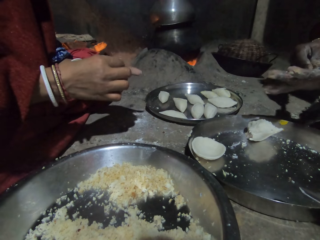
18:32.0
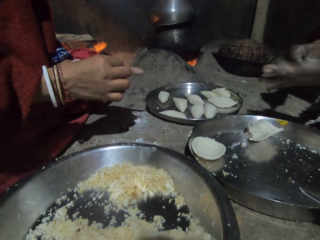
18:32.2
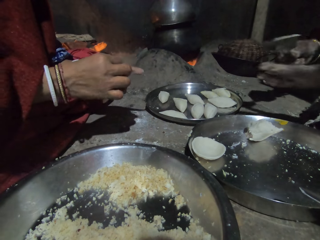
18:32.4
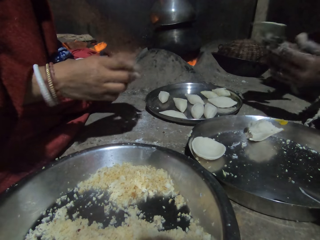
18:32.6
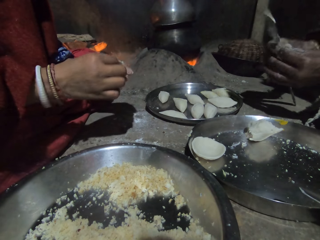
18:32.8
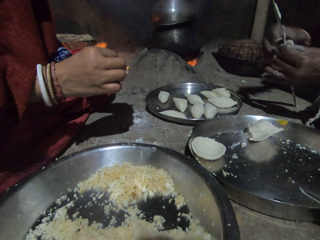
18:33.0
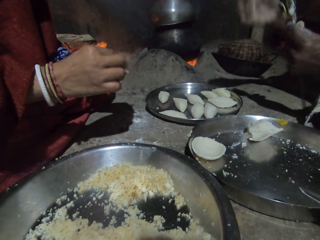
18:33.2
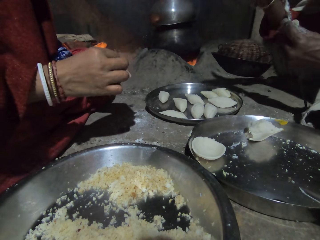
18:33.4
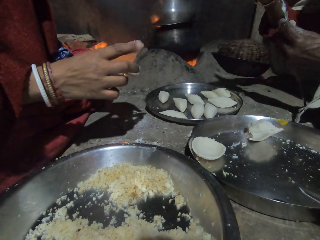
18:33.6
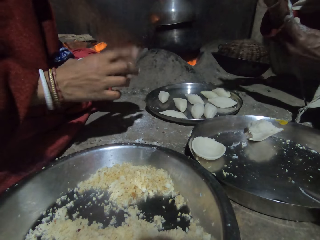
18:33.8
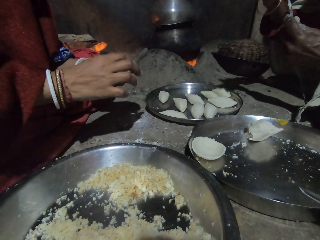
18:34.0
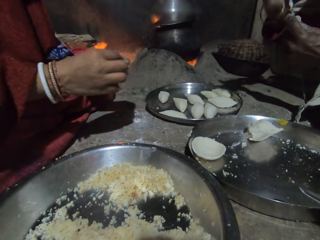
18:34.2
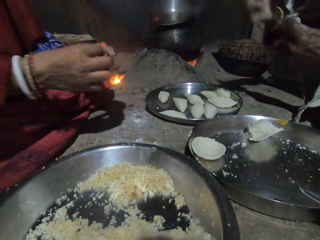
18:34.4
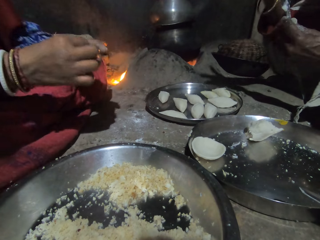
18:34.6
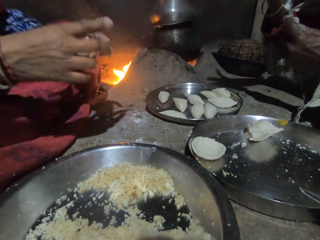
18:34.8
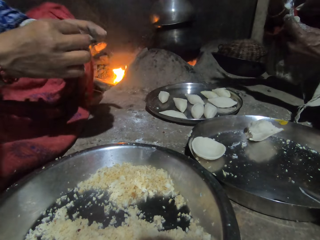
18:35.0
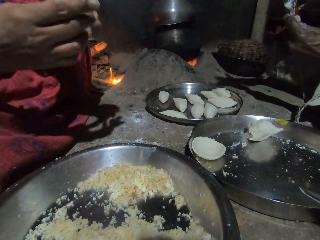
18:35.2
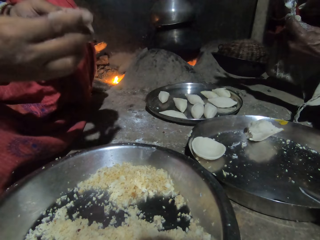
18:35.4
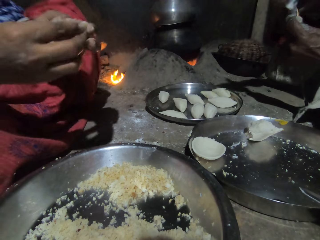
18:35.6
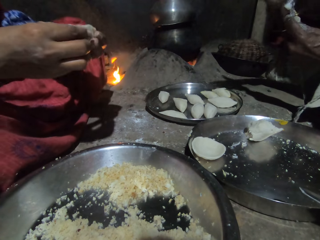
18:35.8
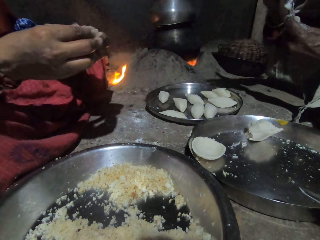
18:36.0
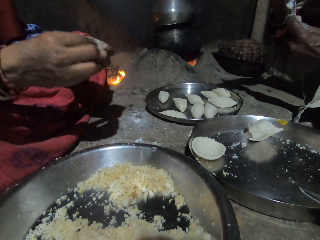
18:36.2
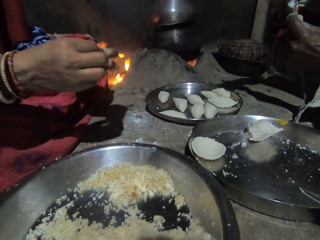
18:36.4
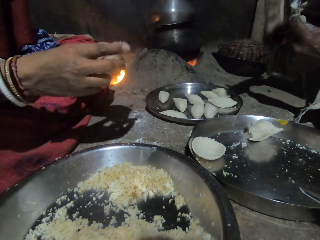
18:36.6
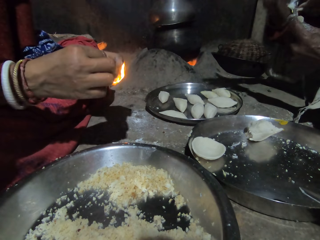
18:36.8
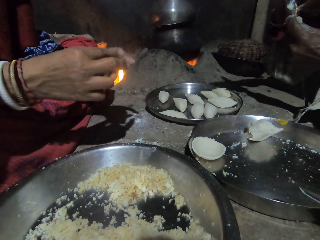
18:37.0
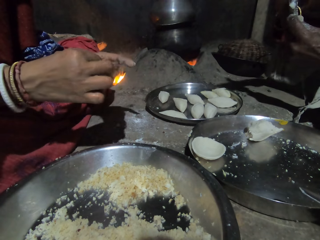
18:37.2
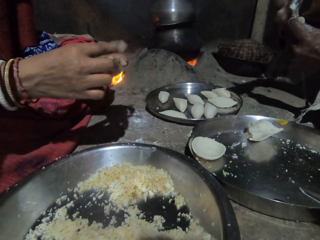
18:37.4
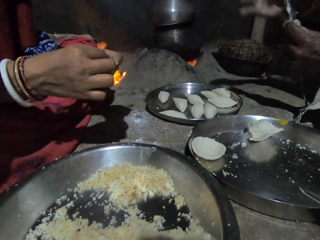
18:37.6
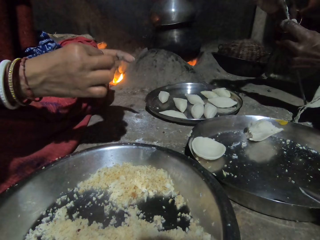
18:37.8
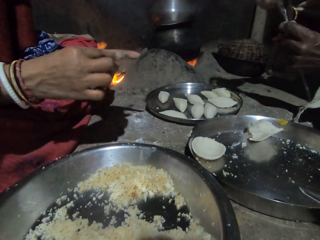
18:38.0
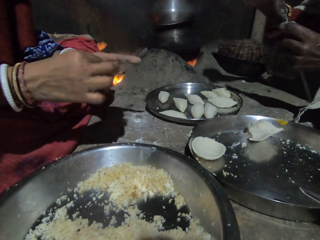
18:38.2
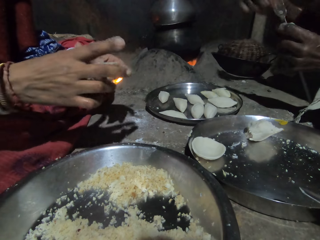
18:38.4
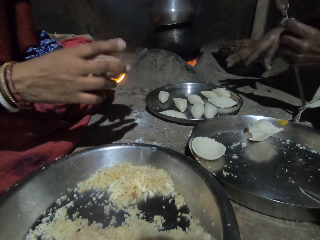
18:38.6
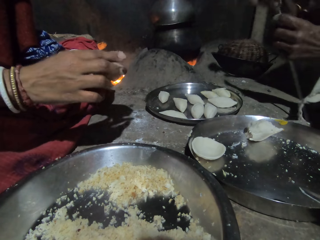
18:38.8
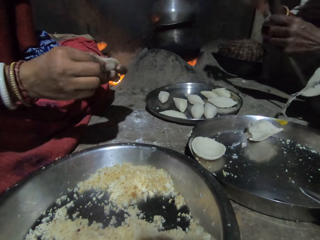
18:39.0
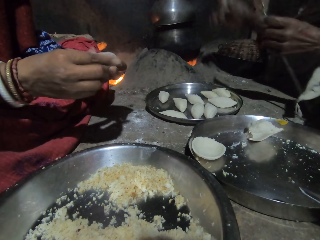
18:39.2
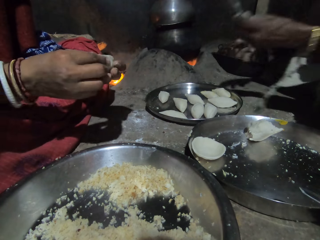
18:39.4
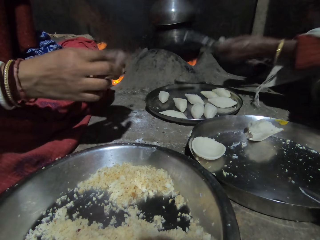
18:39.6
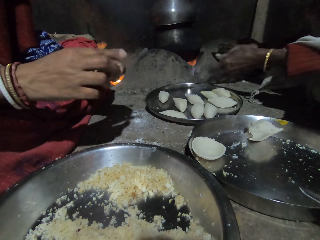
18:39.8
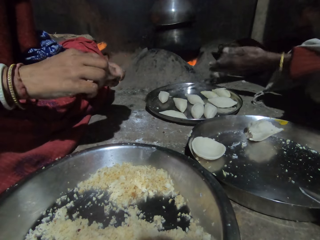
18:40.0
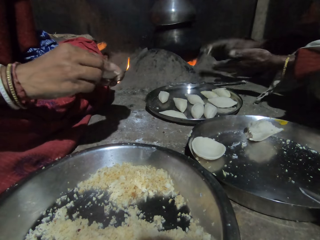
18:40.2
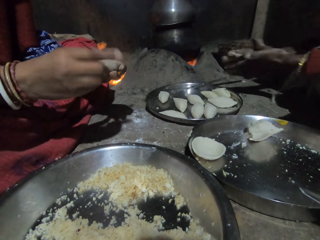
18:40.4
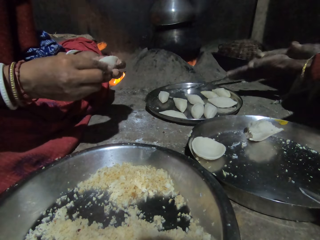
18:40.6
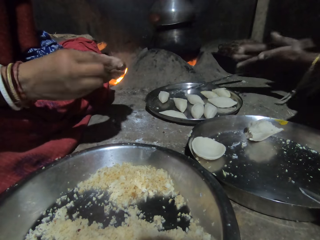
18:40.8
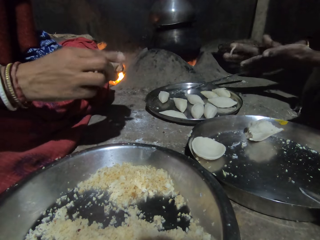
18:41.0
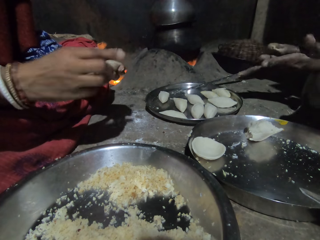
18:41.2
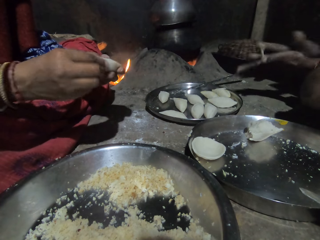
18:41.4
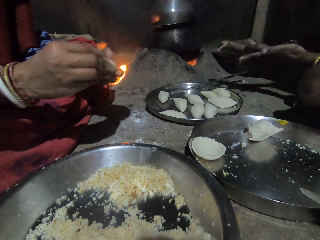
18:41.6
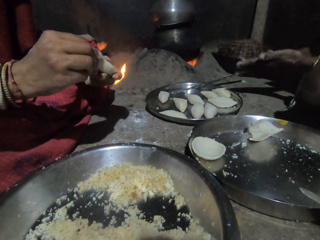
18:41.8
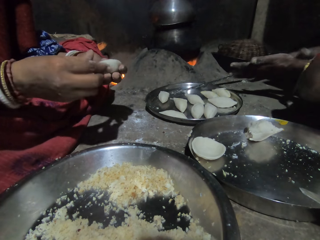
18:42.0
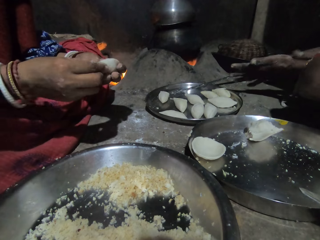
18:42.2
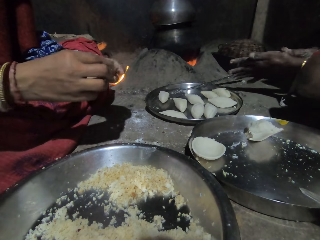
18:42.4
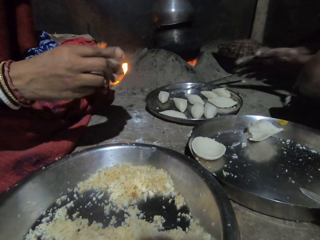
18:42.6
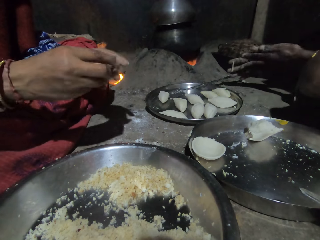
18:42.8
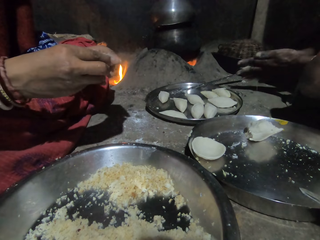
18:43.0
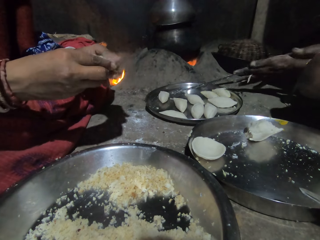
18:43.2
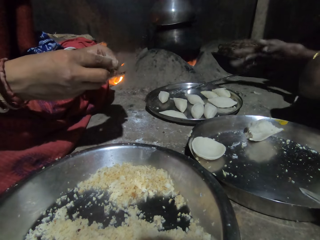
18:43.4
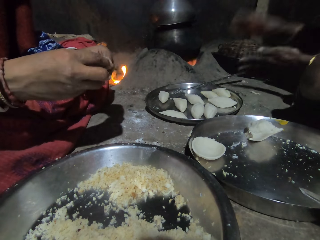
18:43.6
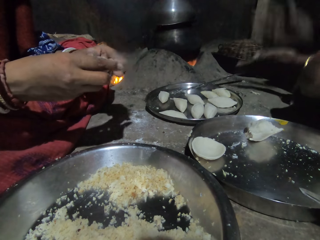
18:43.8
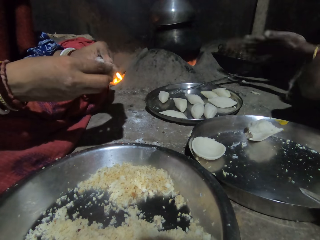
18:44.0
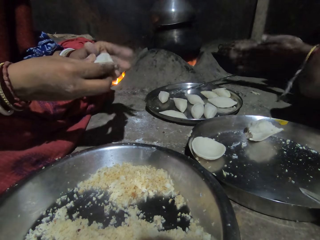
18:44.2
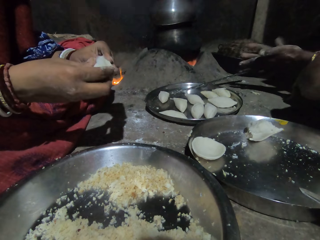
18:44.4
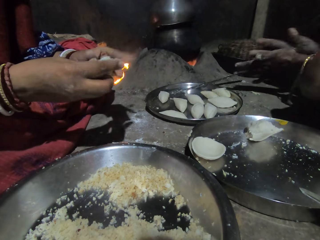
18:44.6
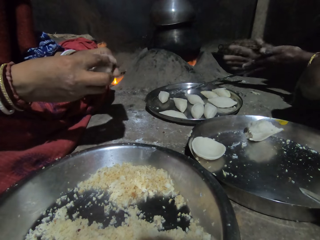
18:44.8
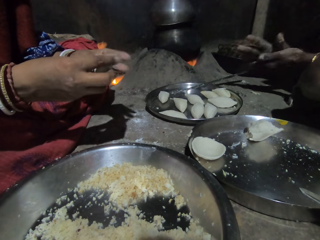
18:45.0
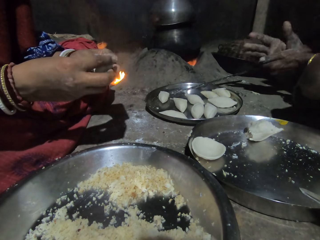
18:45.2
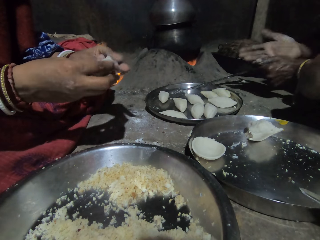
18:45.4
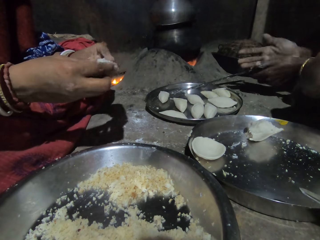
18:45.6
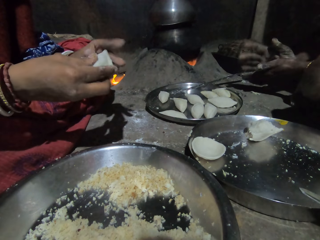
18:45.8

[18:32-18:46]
A person holds a spatula with the left hand and removes extra dough from the palm. The camera wearer talks to the person. The person drops the spatula on the tray and rubs his hands together. The camera wearer molds the dumpling with his hand.

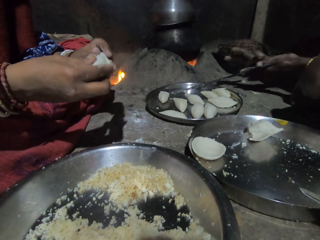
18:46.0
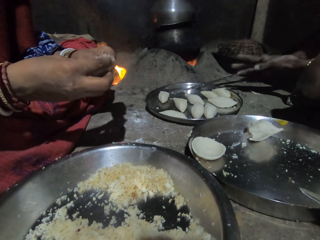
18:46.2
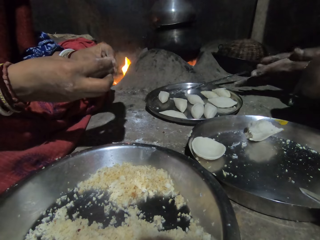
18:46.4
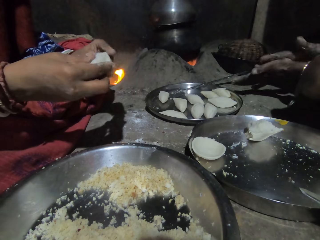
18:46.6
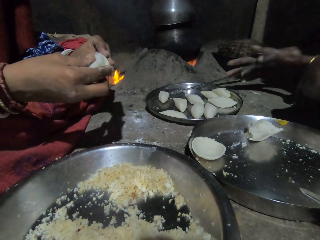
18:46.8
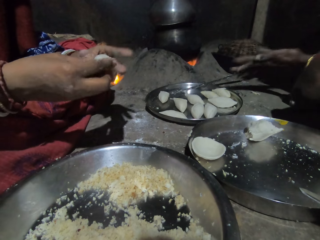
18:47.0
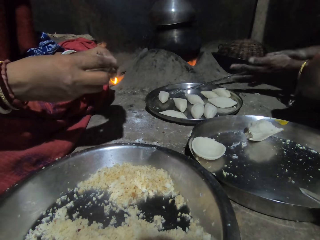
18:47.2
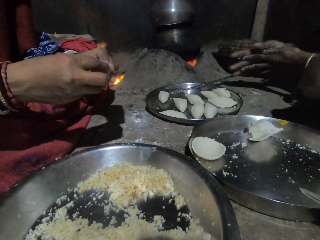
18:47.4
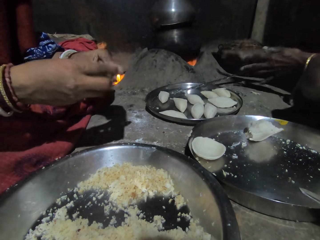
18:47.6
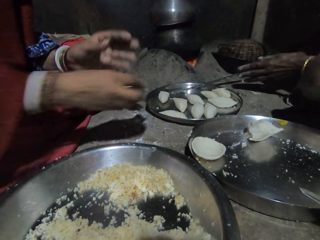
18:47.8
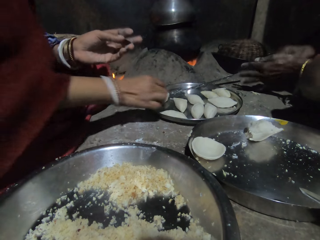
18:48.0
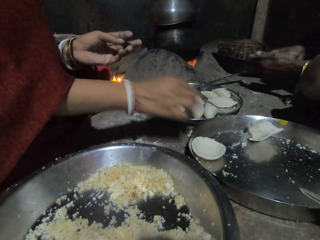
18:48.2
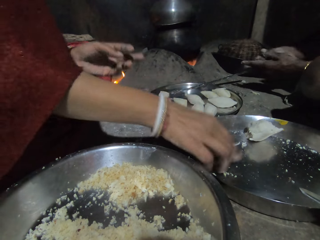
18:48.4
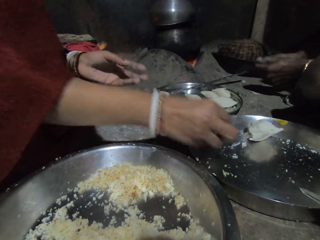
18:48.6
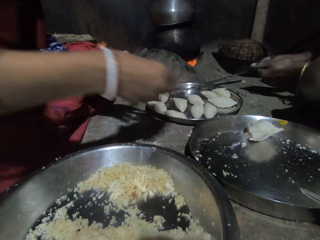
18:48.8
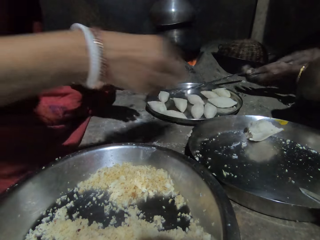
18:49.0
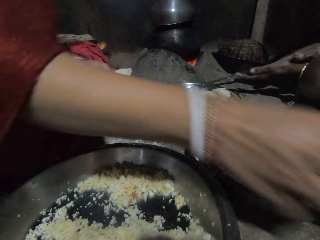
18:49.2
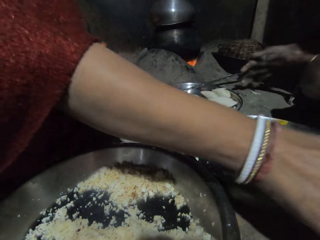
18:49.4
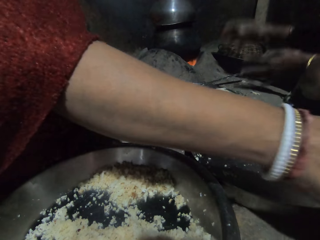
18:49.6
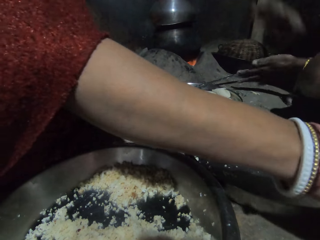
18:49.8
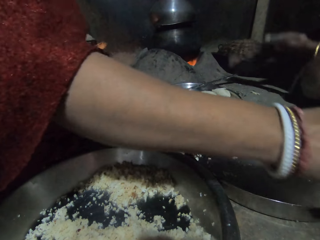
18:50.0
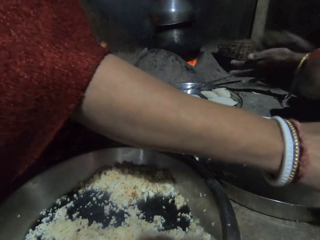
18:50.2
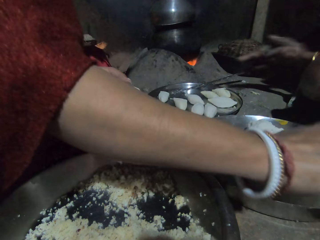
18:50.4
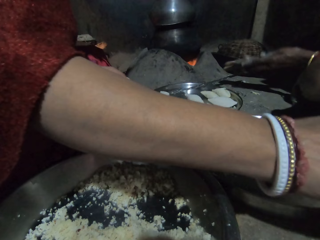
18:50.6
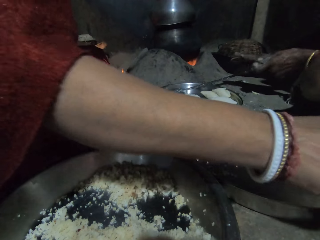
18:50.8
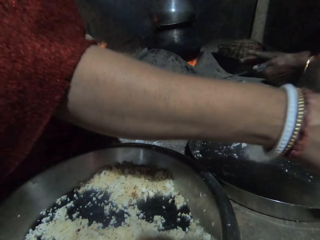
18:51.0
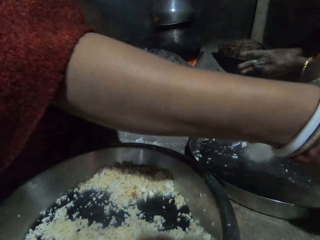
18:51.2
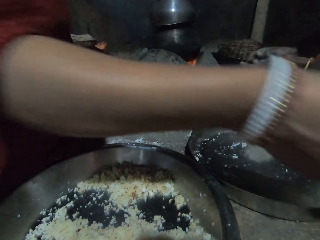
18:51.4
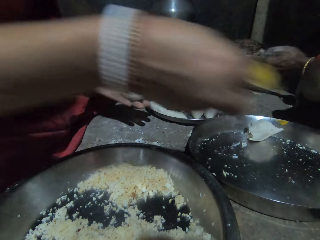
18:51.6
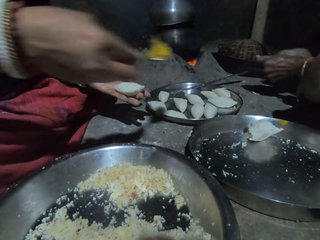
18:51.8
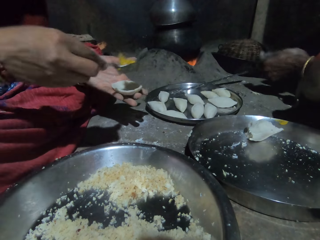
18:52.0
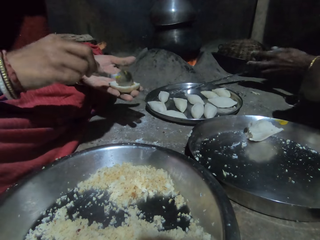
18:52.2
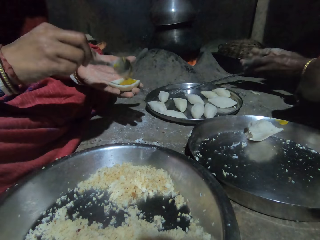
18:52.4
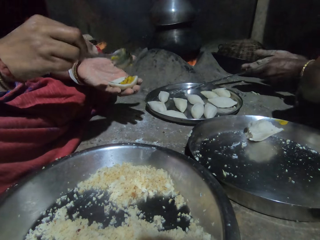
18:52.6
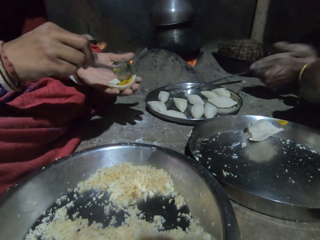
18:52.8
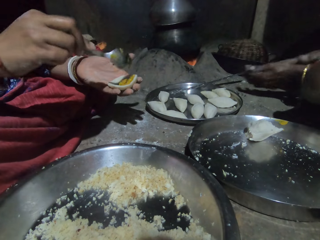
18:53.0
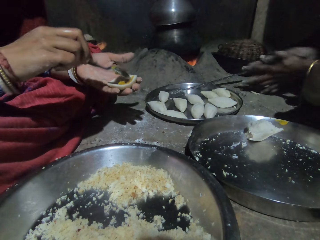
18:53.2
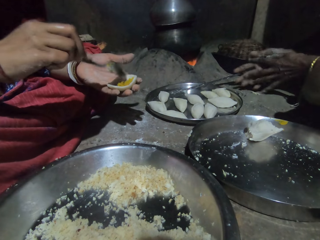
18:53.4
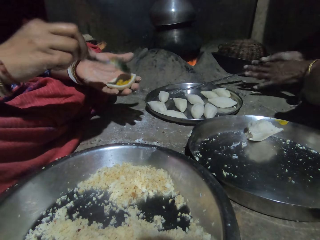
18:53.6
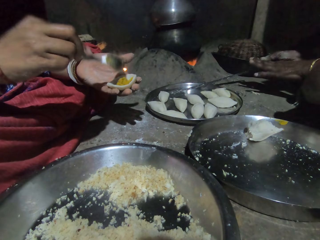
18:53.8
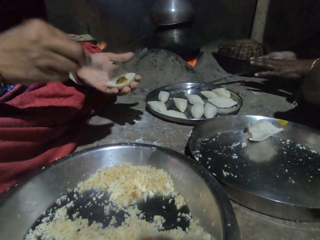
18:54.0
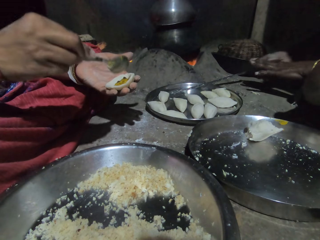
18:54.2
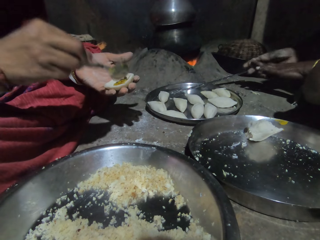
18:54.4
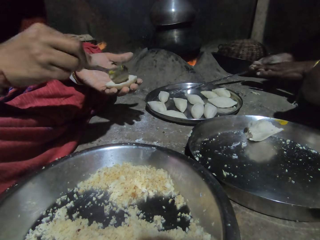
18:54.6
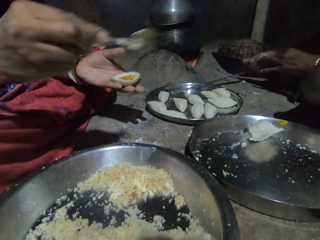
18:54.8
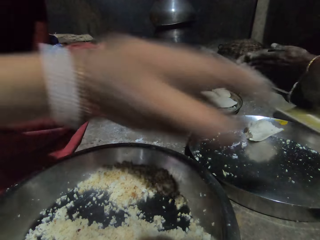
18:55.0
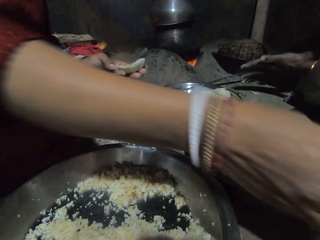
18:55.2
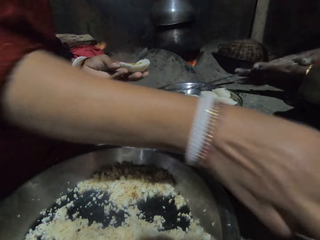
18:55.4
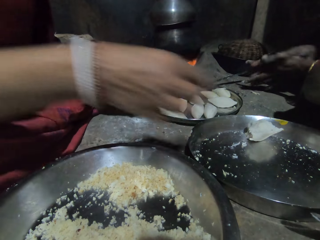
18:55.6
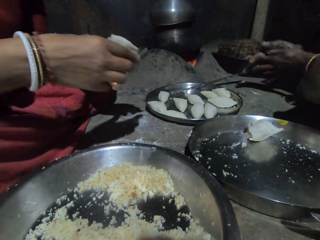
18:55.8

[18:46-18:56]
The camera wearer puts the dumpling on the tray. They pick a concave shaped dough and switch the dough to the other hand. A man rubs his hands together. The camera wearer scoops something. They carry something with a spoon. They put something in the concave shaped dough. The man rubs his hands together. The camera wearer spreads something on the dough with the spoon, pulls the spoon off the dough, and puts the spoon aside.
